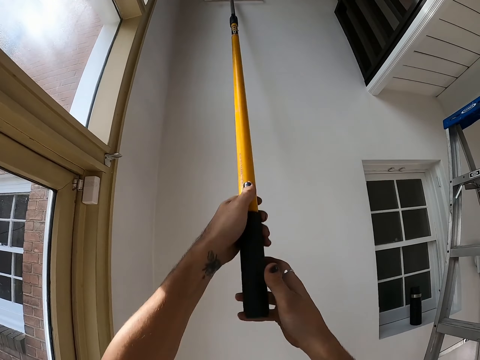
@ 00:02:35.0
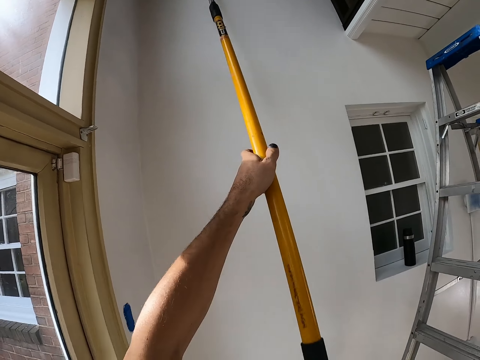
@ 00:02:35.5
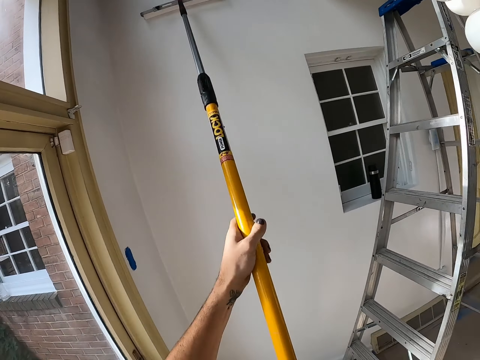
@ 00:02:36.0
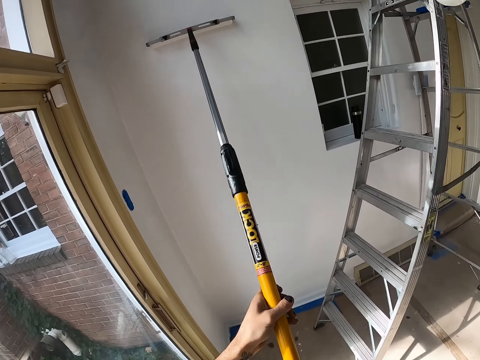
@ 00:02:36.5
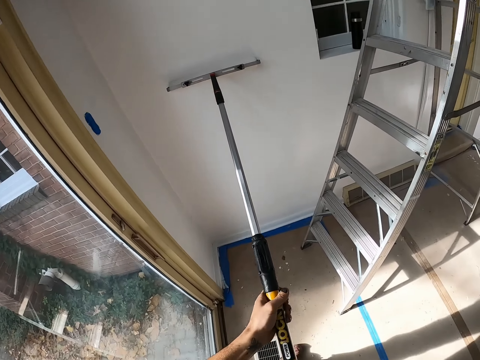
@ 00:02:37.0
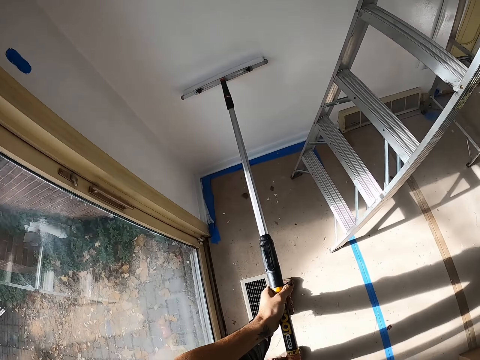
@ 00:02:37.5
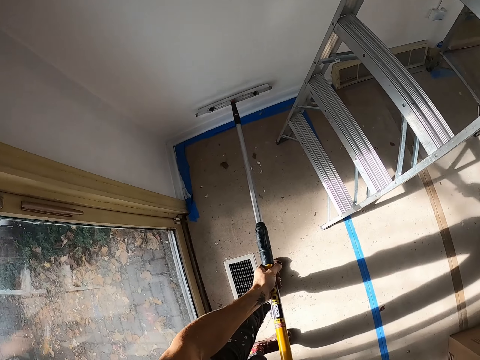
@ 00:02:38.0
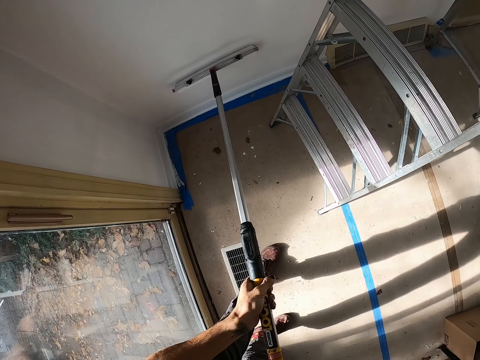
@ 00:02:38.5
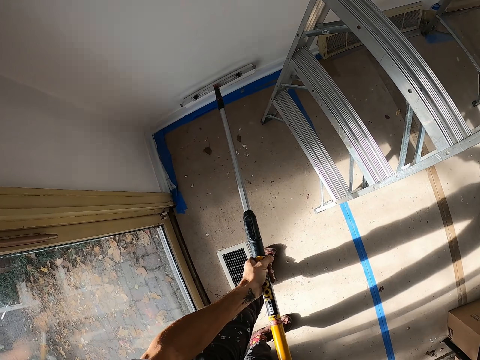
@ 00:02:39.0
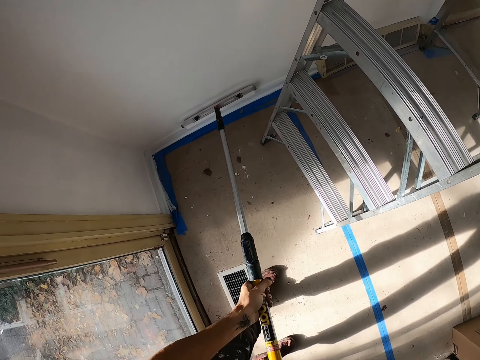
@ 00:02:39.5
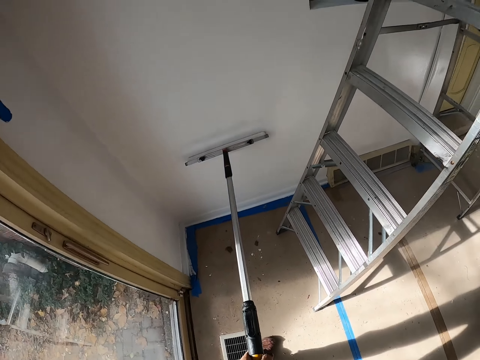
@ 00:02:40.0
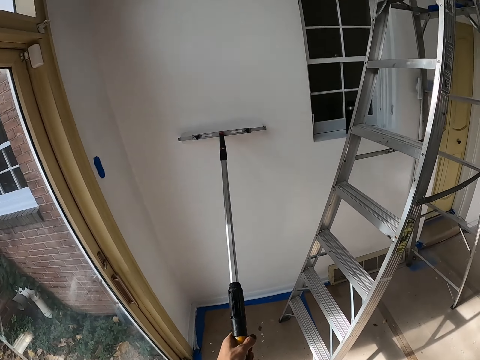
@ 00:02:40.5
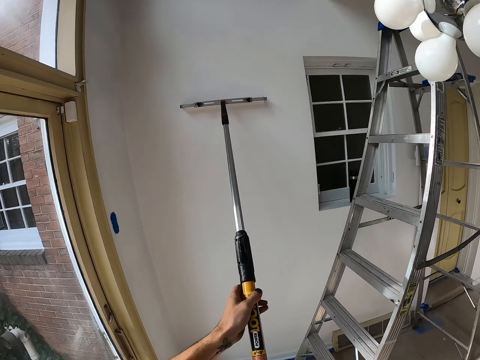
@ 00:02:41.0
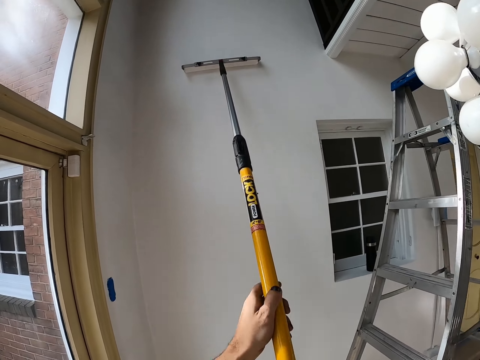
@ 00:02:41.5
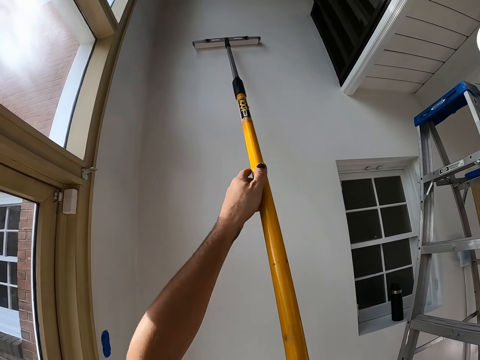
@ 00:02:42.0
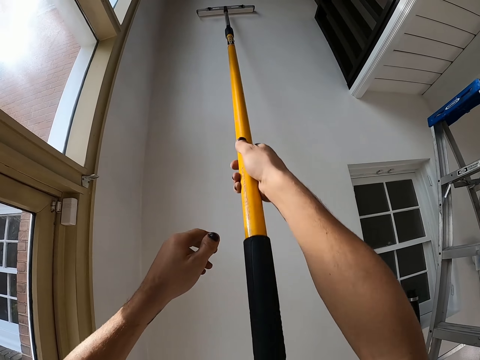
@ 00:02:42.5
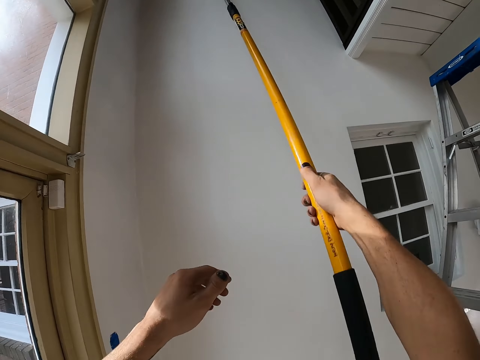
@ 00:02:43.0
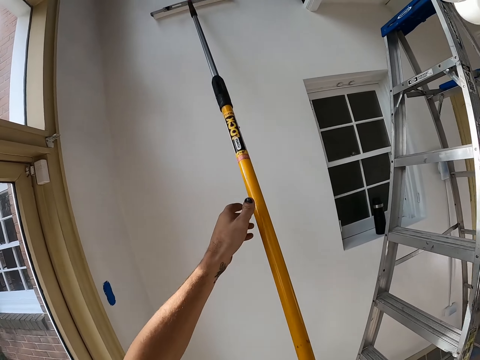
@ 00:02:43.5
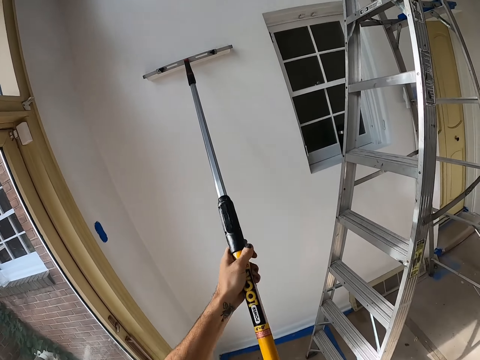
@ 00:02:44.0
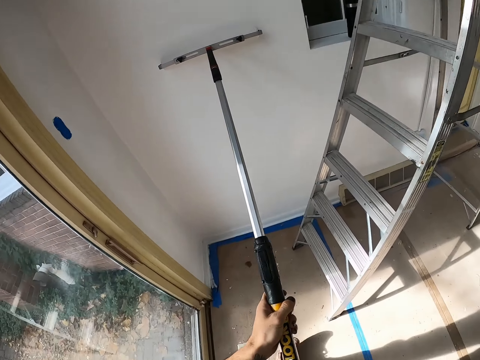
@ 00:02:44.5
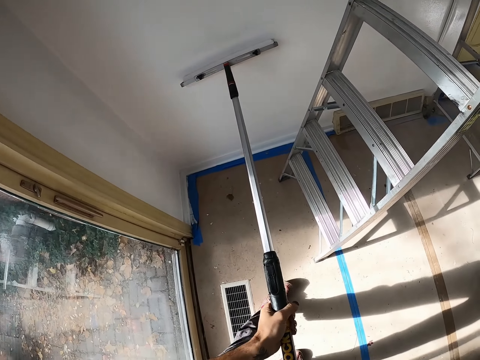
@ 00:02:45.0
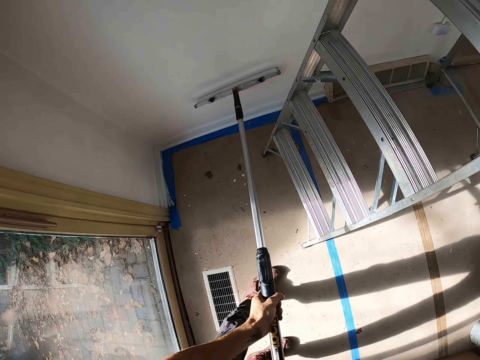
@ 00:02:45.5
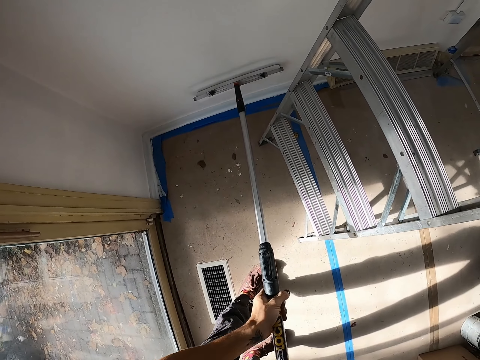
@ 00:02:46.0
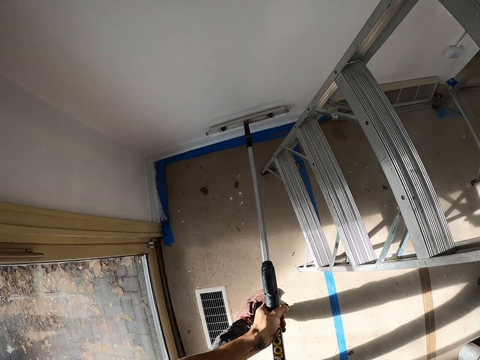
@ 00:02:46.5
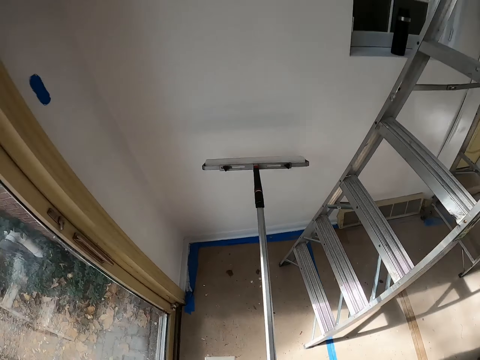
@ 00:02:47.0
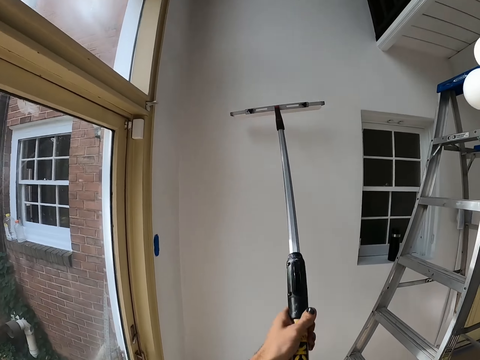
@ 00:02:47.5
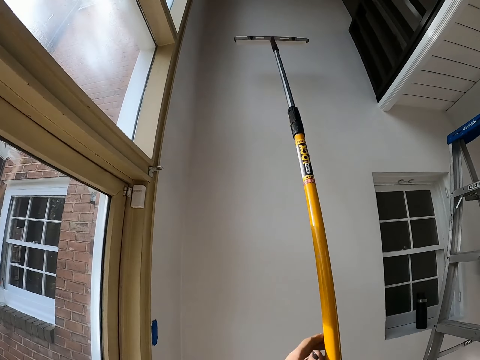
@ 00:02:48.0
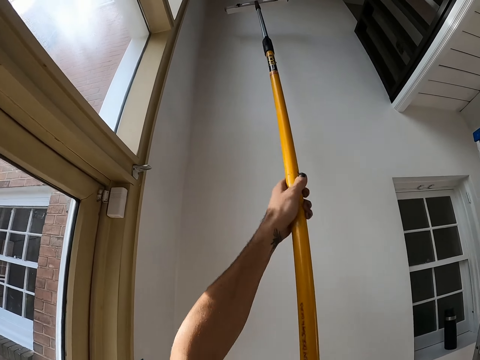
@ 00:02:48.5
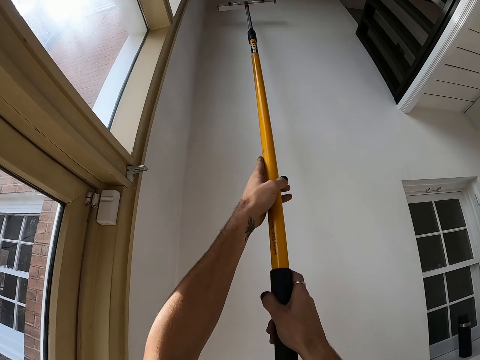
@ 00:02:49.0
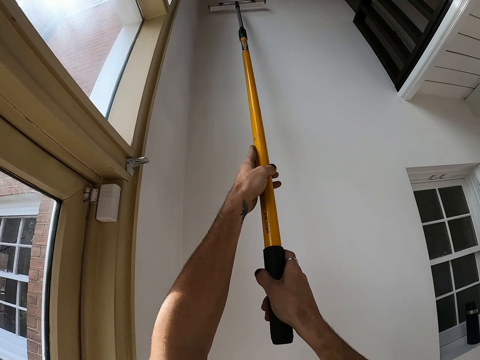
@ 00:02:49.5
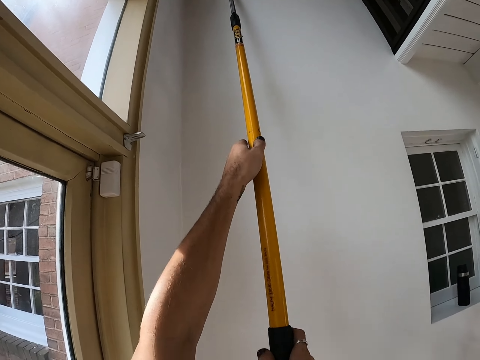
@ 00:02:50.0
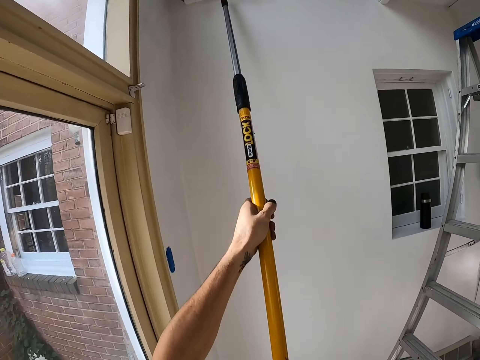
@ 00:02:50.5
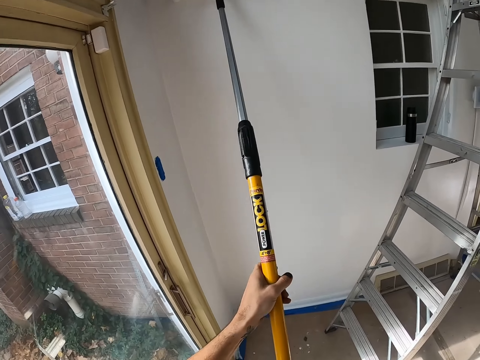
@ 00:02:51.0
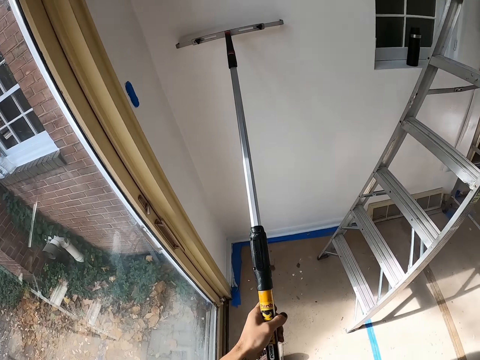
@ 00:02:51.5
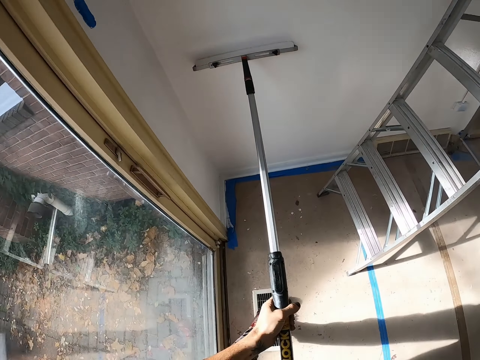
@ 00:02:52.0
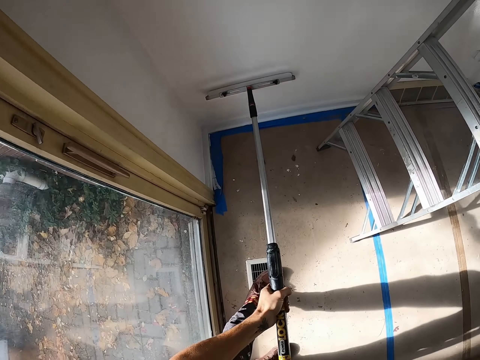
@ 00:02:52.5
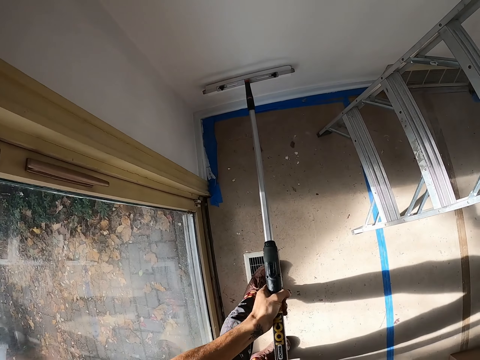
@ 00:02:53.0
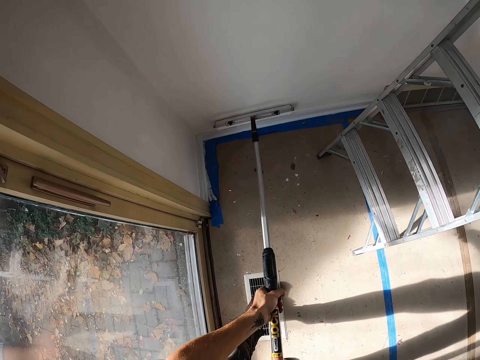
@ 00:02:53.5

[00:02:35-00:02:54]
The camera wearer lowers a paintbrush roller. They raise the paintbrush roller. They lower the paintbrush roller. They raise the paintbrush roller. They lower the paintbrush roller. They raise the paintbrush roller.

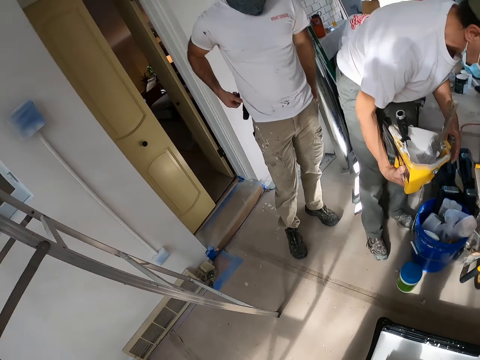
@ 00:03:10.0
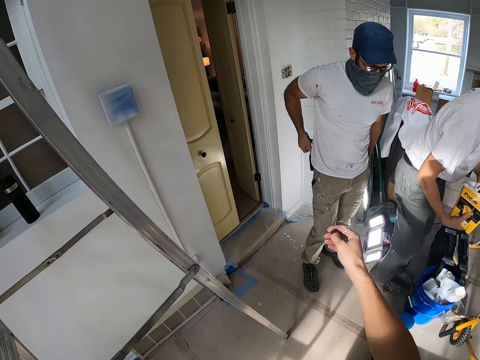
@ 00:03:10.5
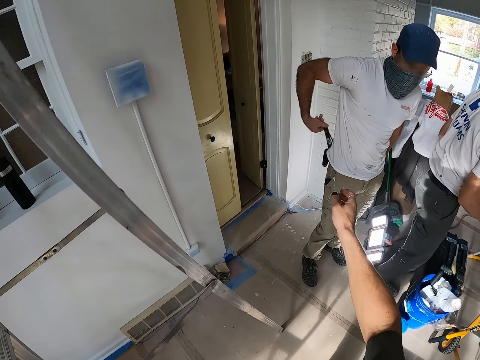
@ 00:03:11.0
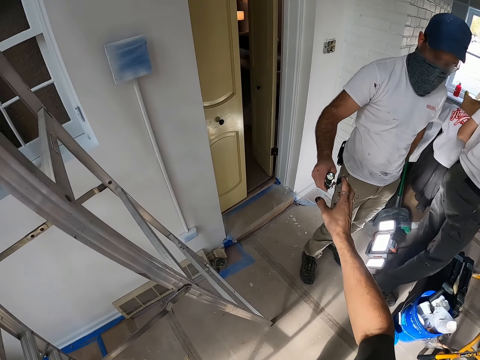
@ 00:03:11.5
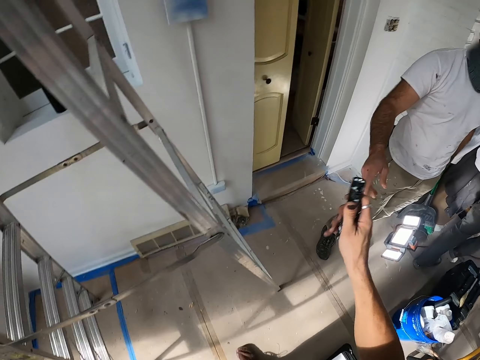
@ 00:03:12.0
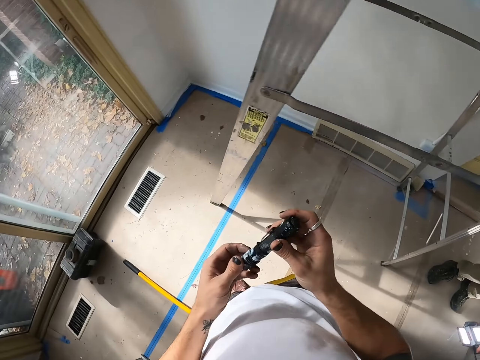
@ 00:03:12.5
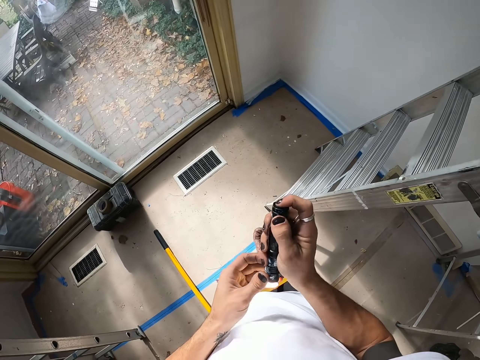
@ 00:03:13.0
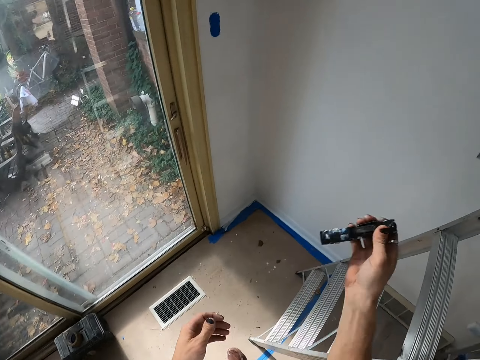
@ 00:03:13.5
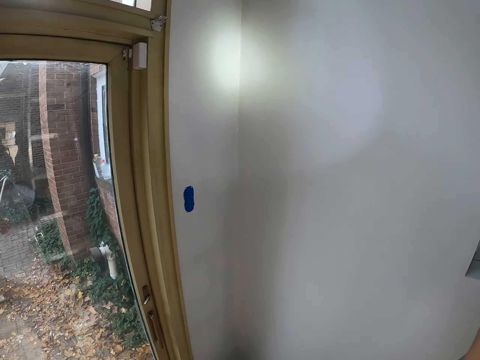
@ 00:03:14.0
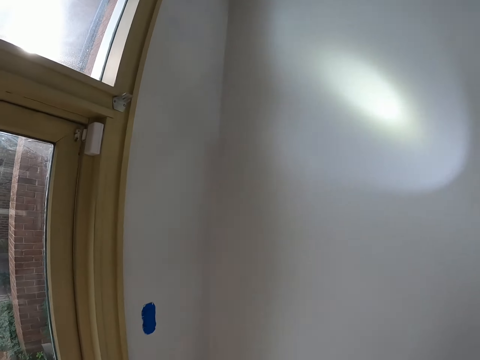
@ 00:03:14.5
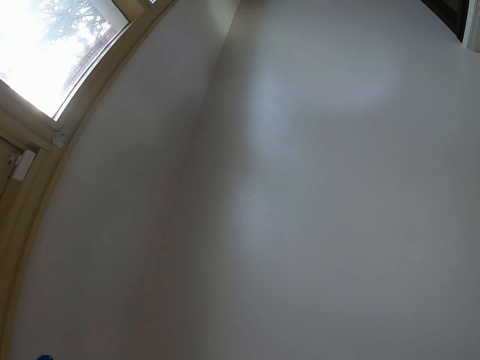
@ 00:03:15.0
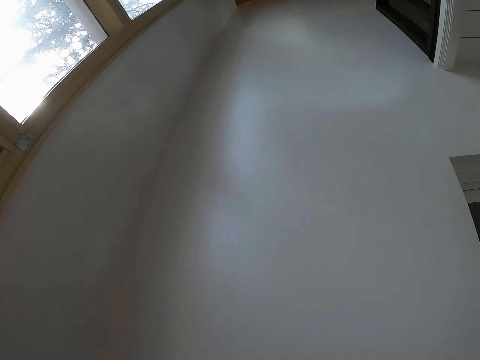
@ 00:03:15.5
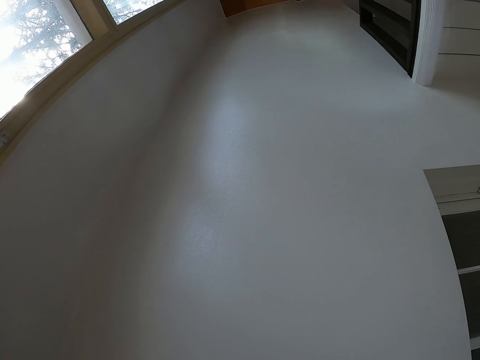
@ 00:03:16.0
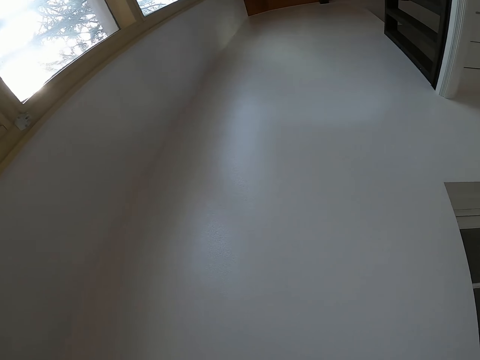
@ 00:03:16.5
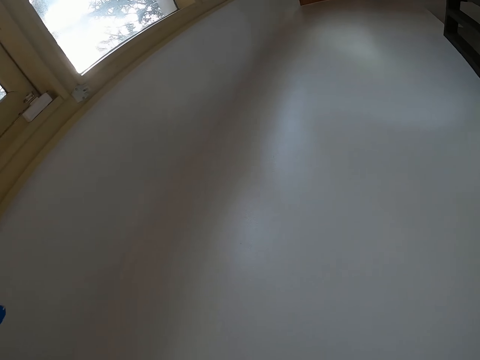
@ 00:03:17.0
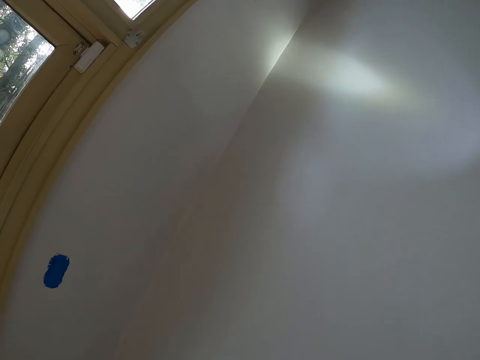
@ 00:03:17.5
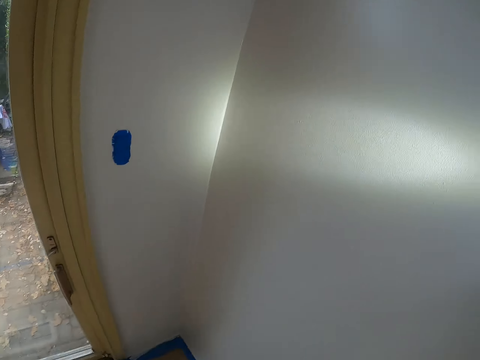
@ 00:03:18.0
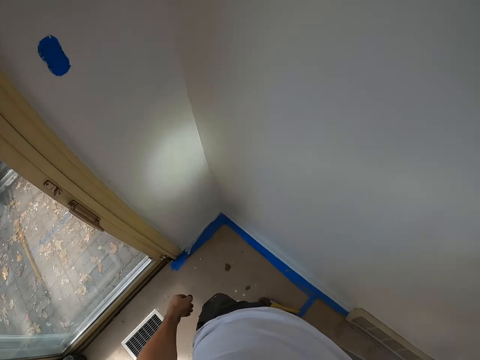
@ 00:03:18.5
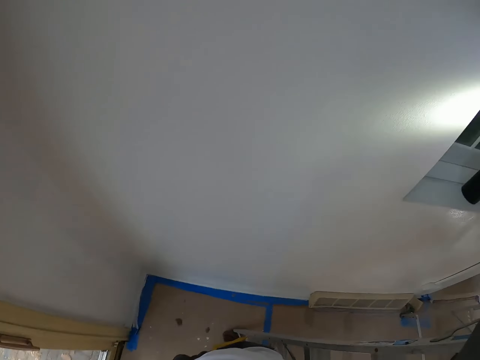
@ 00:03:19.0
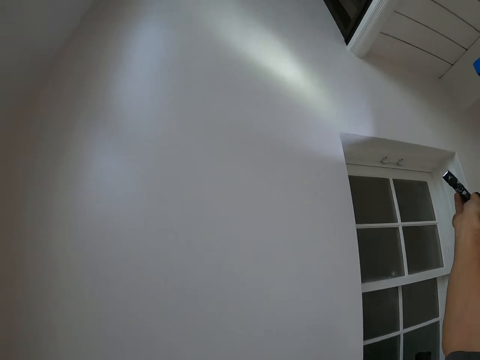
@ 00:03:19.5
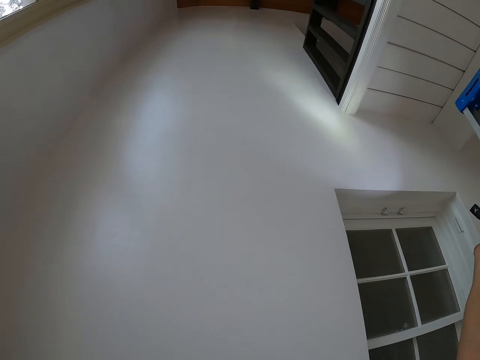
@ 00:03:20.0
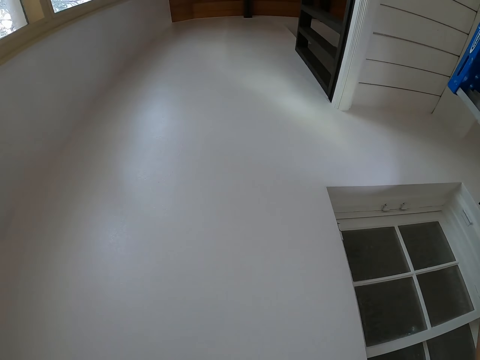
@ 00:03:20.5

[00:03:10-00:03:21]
A man hands the camera wearer a torch light. Another person walks away from the man. The camera wearer takes the torch light from the man. They turn on the torch light and point the torch light at the wall. They look at the wall. They look up the wall. They look down. They look up the wall.
